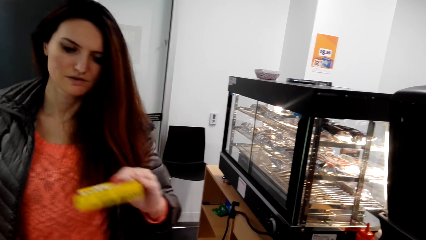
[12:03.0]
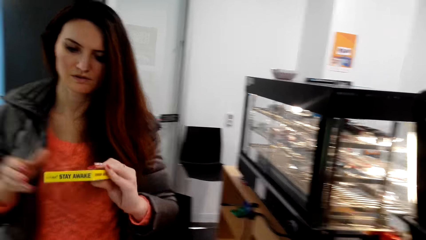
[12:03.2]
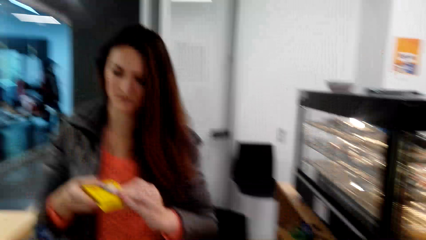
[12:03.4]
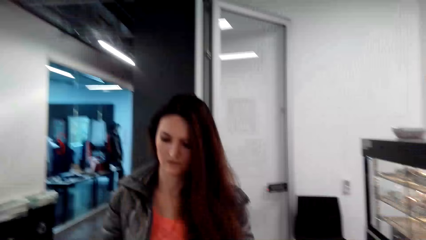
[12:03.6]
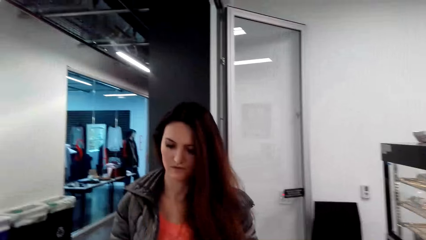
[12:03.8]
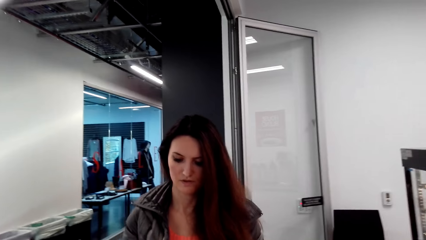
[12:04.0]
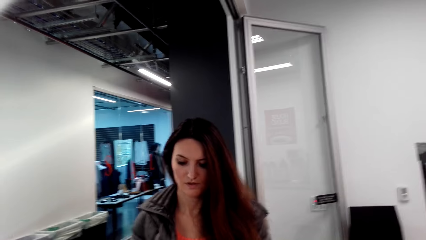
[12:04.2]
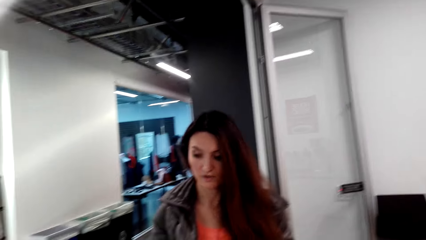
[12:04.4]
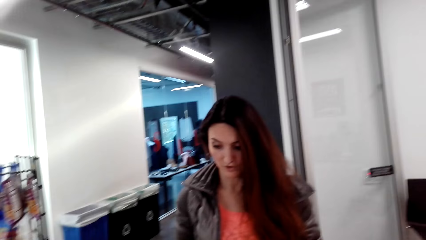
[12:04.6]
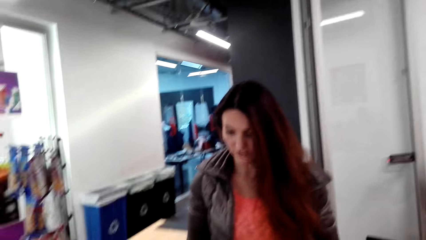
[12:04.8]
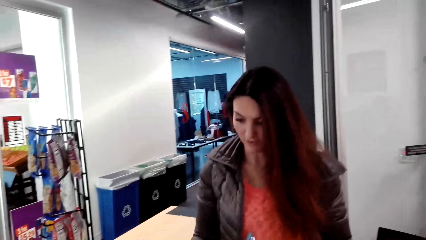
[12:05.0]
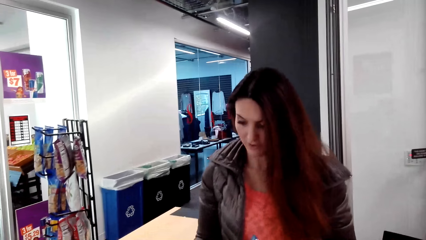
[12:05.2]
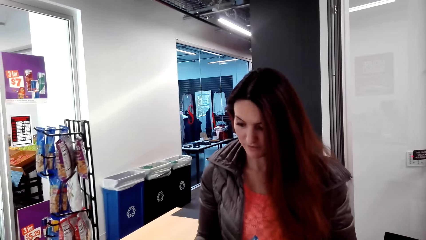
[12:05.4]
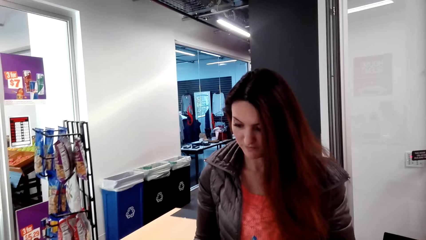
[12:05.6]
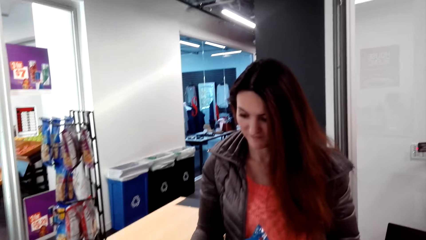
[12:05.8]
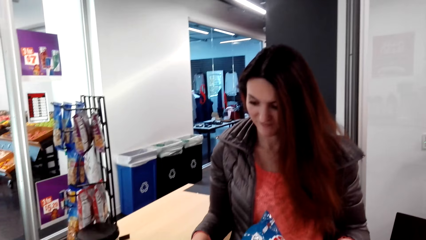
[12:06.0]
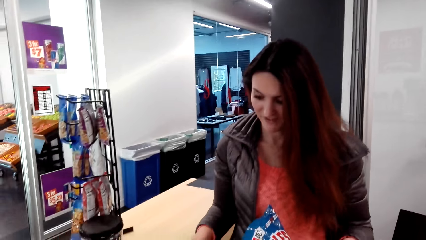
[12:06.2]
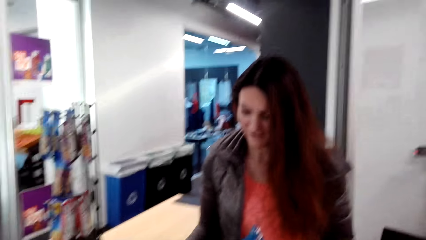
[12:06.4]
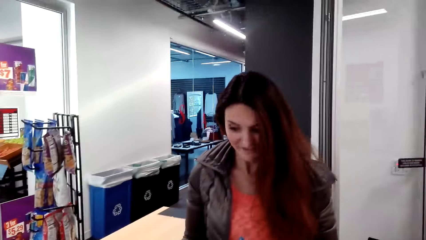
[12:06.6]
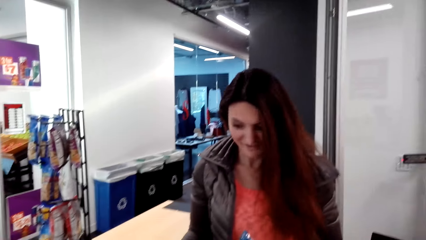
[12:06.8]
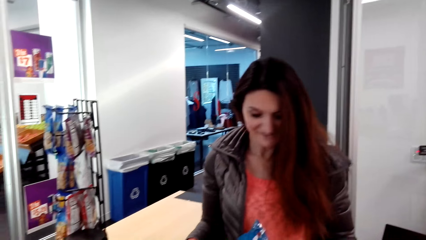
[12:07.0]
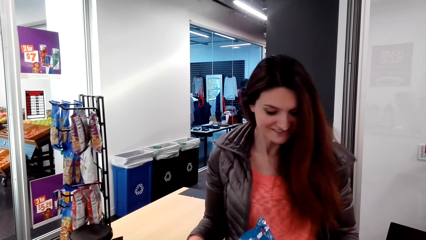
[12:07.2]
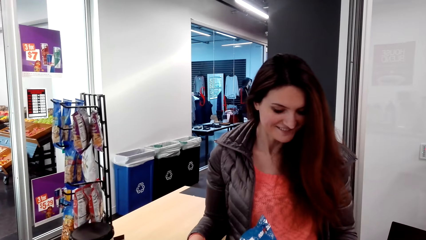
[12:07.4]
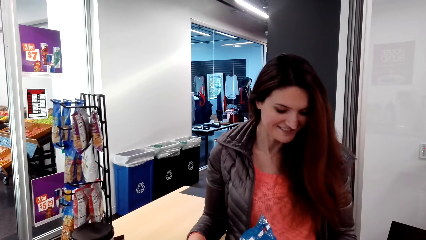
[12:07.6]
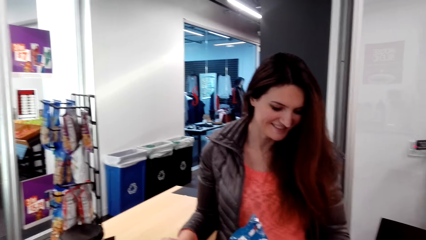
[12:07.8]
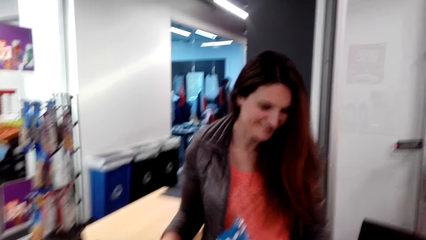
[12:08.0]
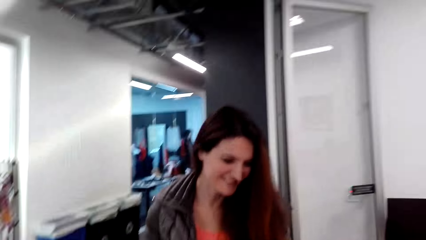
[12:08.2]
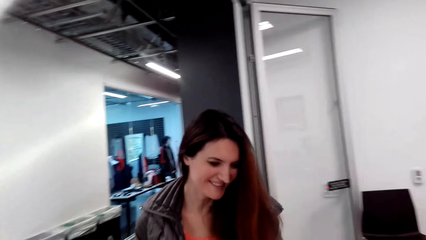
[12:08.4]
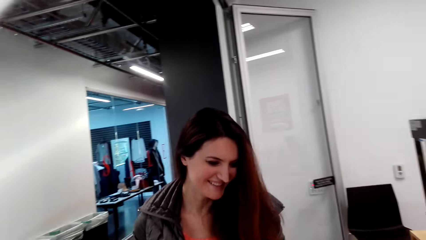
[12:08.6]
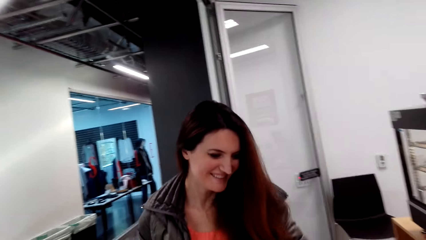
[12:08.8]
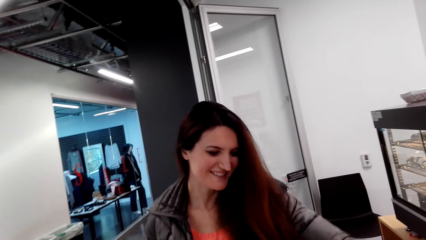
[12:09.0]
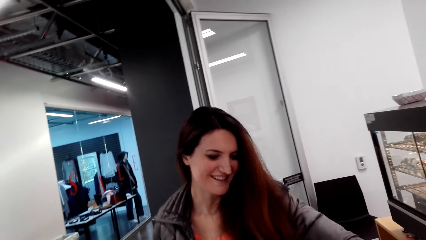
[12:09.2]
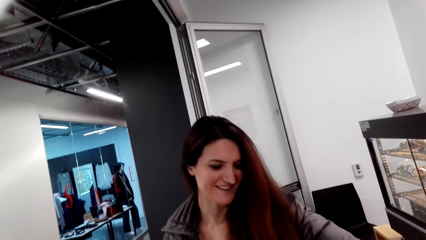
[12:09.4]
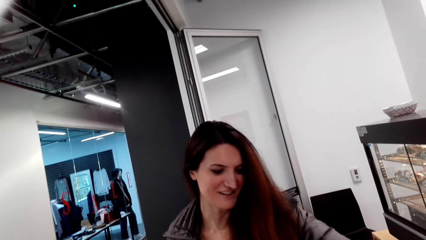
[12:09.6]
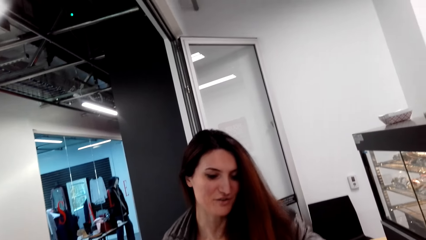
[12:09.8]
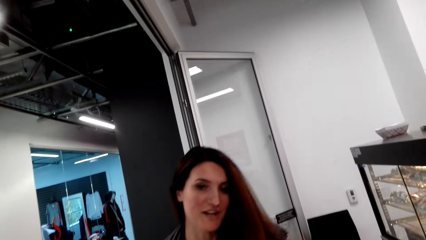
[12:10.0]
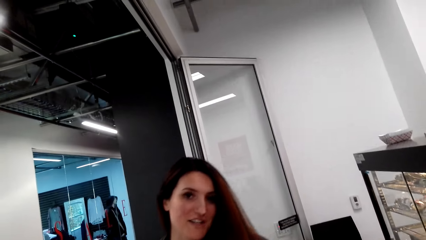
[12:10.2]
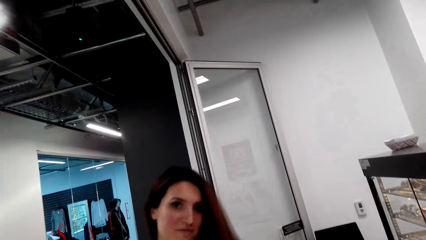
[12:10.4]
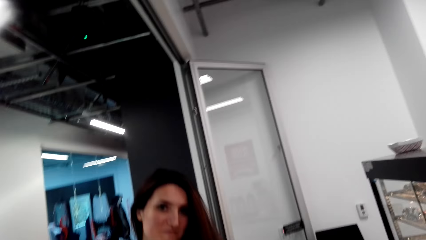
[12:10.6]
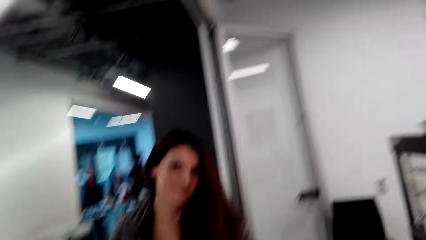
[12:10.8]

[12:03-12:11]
The camera wearer interacts with a woman.

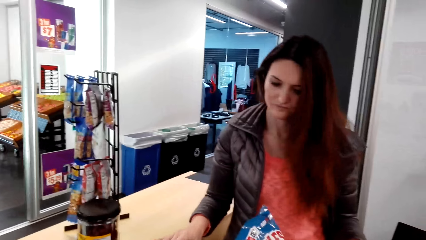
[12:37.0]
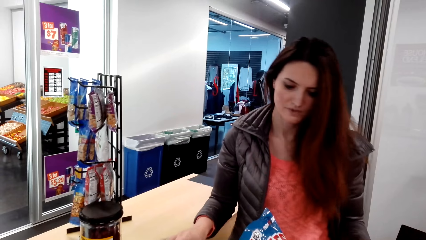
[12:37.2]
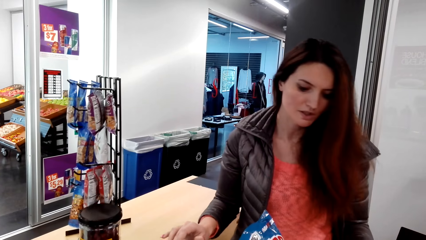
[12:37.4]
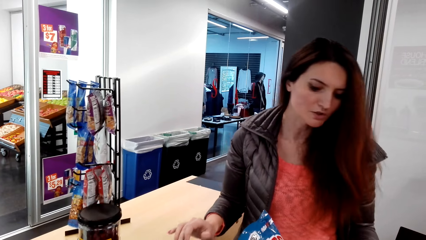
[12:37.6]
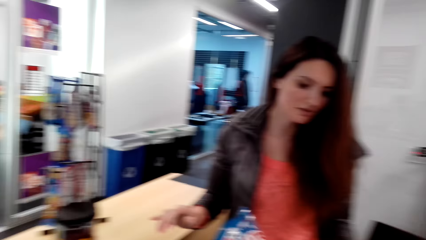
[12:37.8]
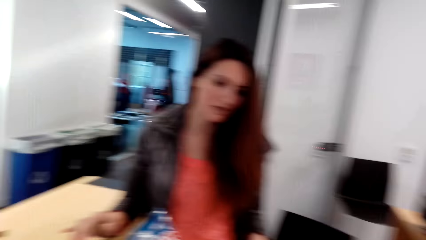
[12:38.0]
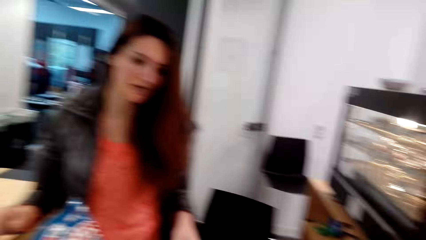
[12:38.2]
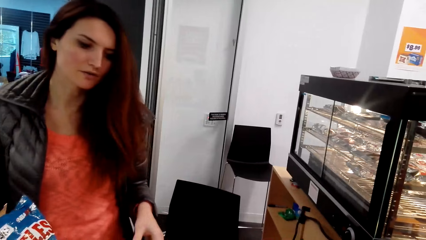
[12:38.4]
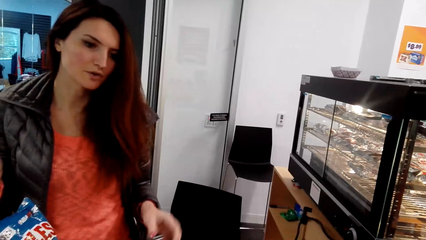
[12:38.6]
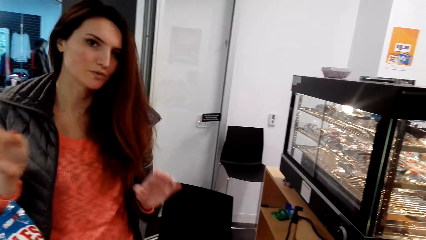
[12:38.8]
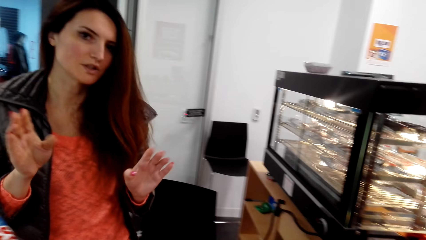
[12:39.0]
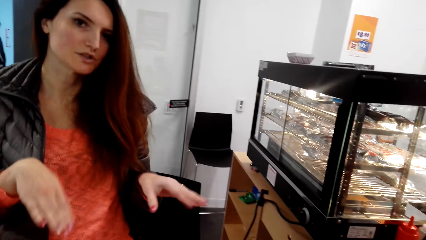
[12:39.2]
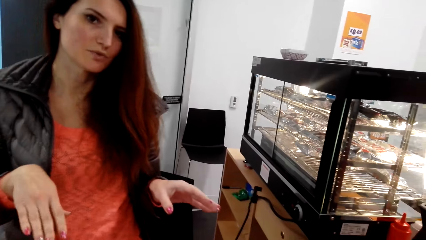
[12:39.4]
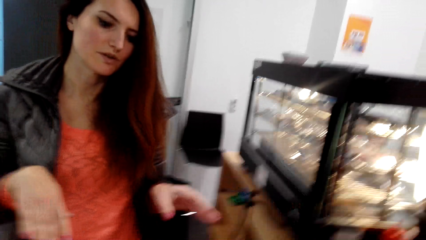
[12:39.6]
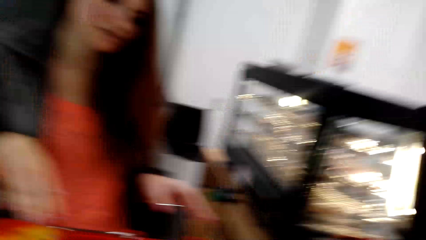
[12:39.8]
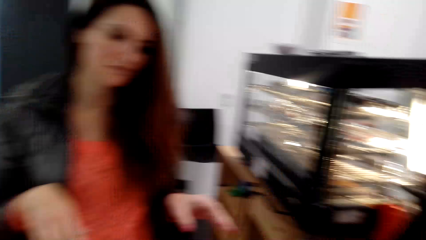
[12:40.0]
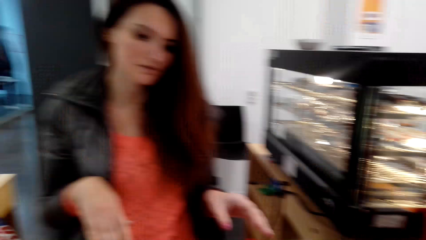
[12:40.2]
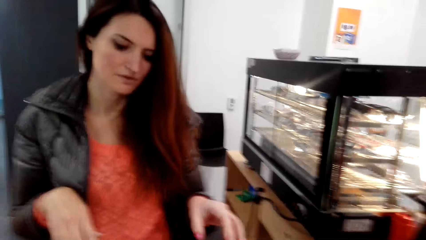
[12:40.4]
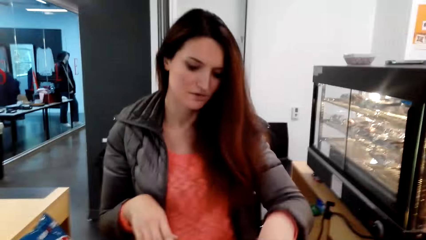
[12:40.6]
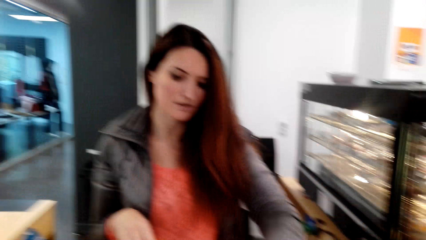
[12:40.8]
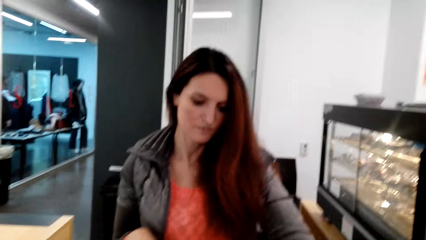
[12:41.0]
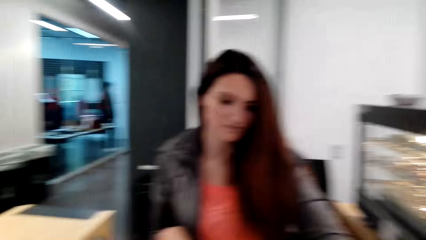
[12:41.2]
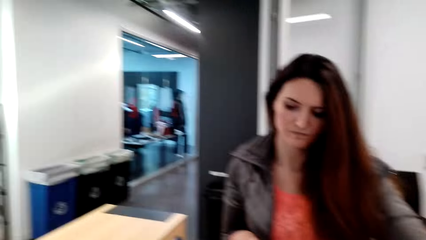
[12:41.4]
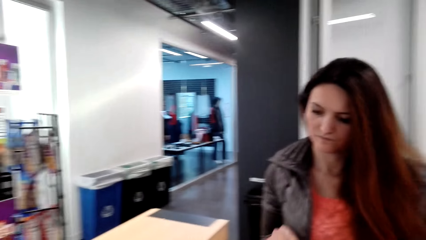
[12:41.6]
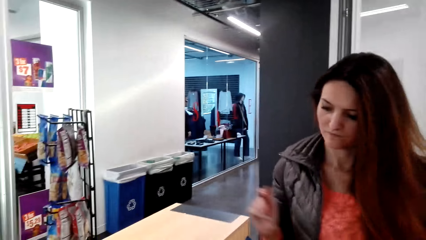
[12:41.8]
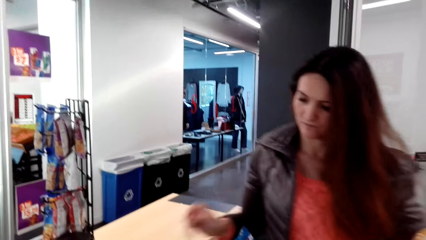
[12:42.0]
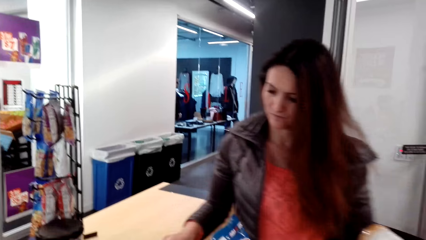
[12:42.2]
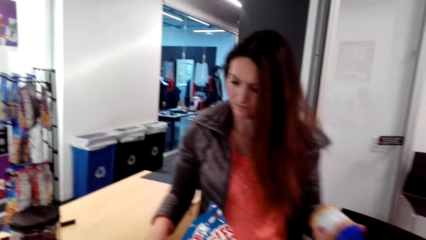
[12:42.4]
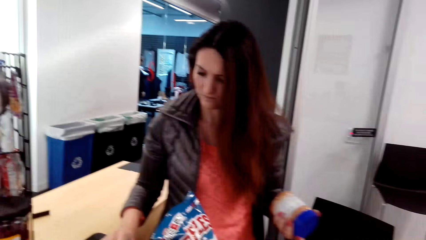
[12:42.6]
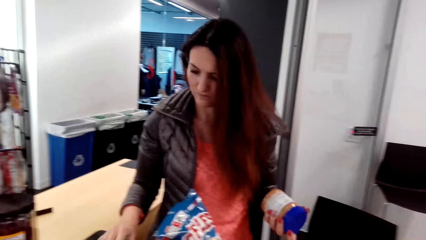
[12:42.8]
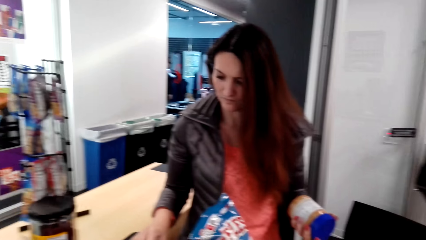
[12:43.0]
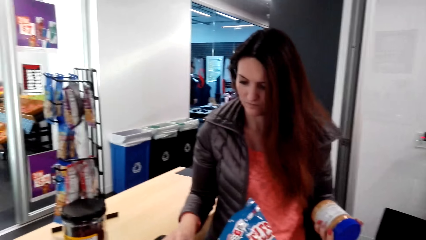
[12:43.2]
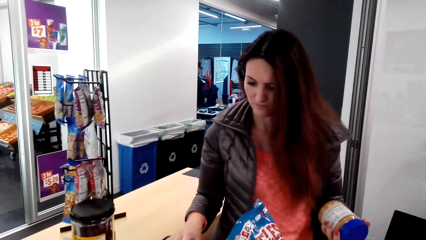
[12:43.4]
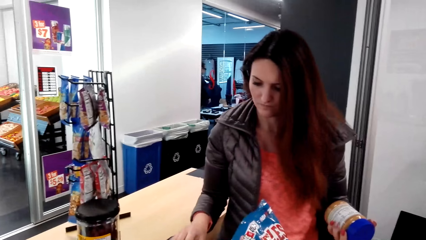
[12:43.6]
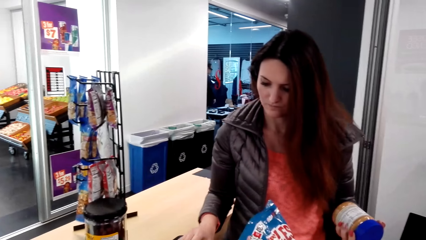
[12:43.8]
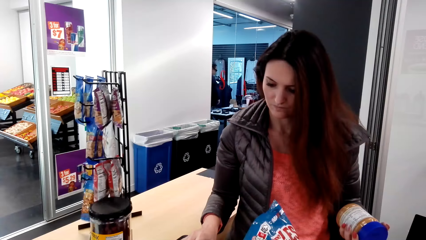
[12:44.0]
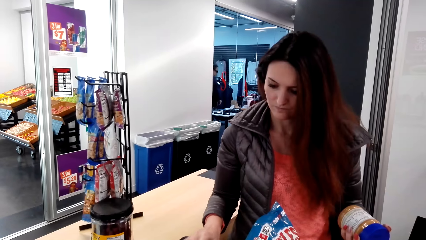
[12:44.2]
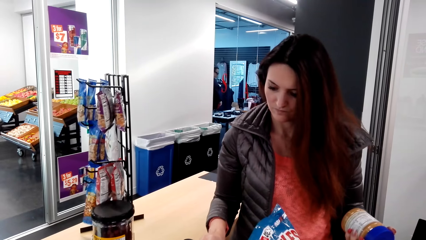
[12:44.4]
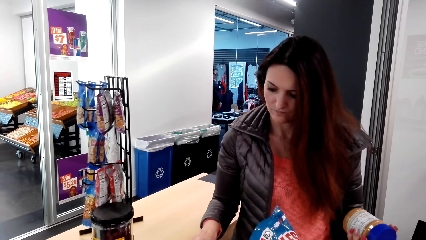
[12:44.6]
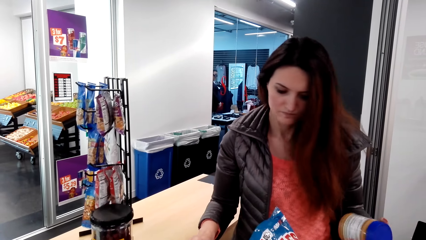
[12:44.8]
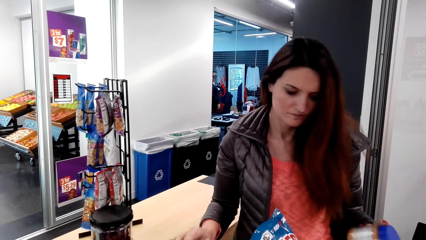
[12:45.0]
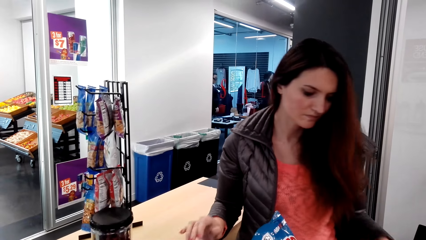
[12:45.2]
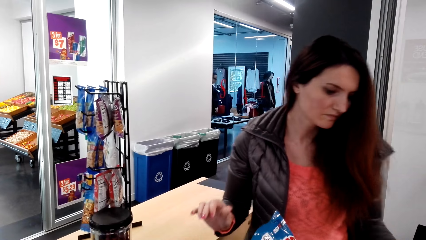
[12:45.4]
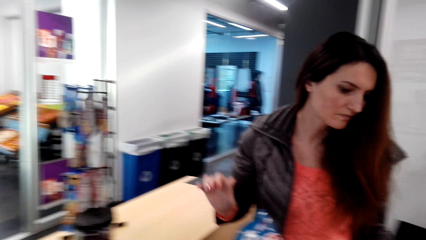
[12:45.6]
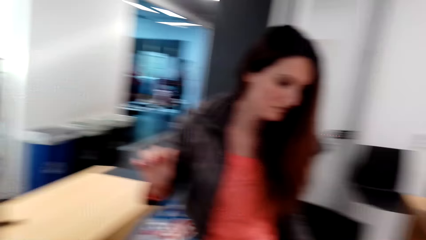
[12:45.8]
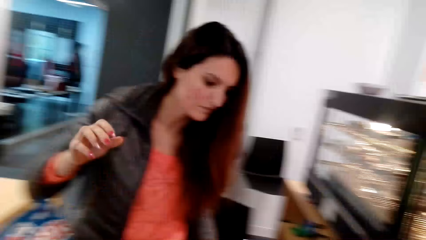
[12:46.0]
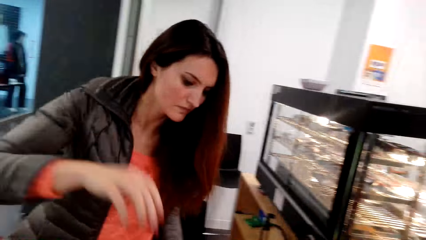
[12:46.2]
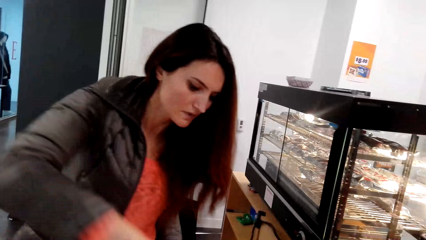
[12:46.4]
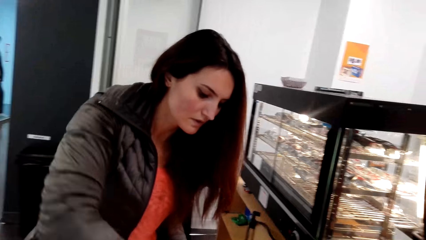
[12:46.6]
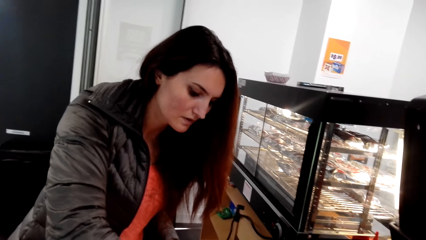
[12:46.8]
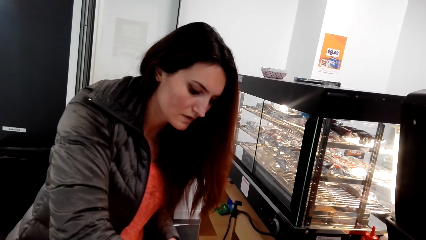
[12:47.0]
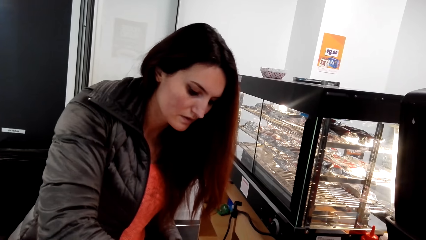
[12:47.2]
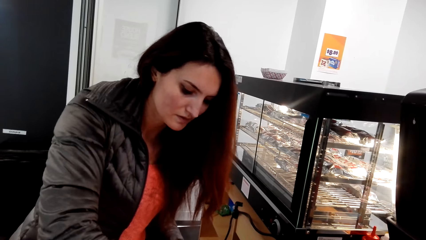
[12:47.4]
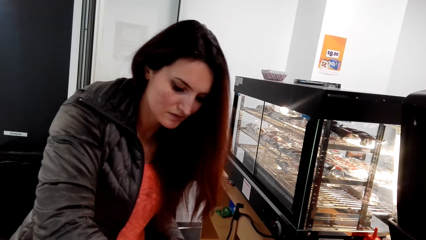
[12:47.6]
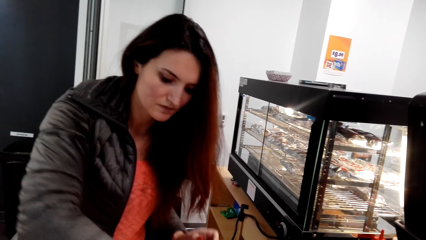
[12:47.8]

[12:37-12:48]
The cashier interacts with the camera wearer and scans the items.
